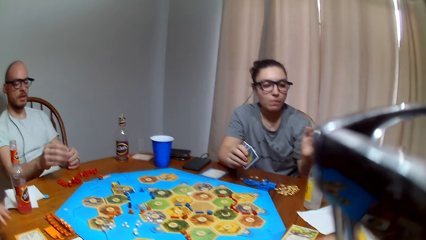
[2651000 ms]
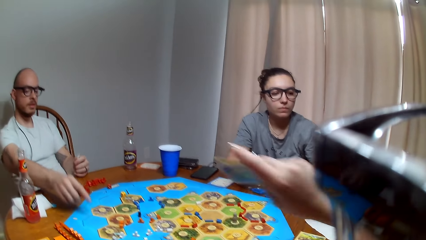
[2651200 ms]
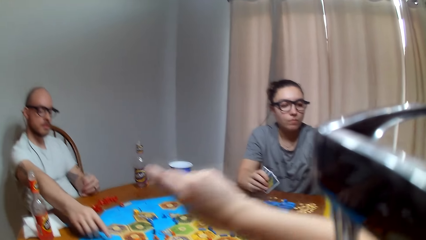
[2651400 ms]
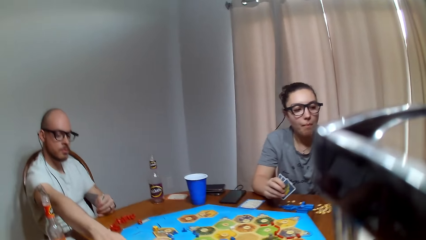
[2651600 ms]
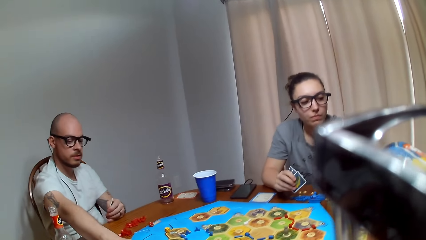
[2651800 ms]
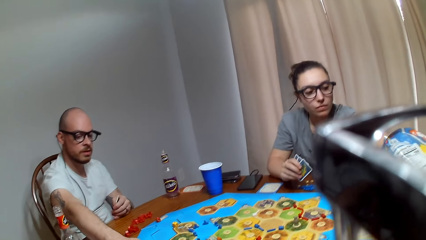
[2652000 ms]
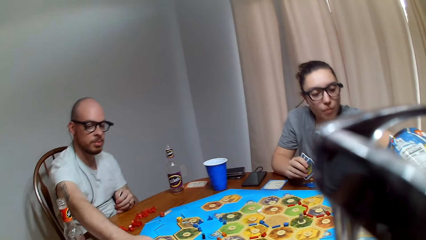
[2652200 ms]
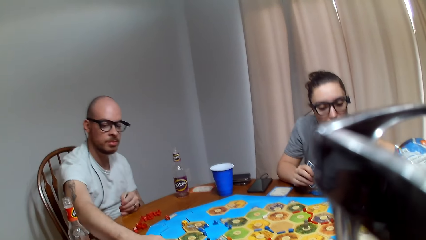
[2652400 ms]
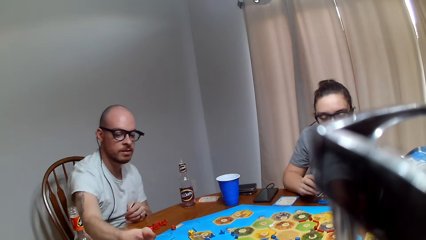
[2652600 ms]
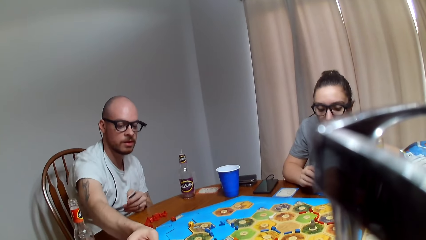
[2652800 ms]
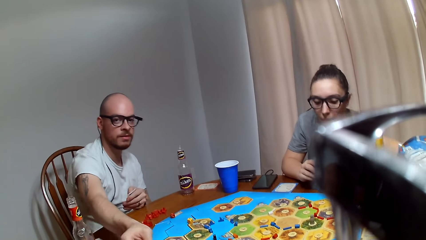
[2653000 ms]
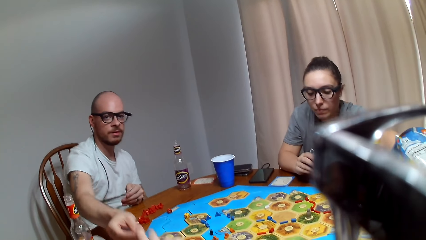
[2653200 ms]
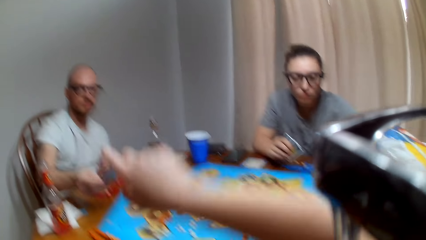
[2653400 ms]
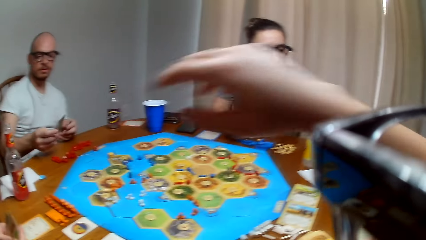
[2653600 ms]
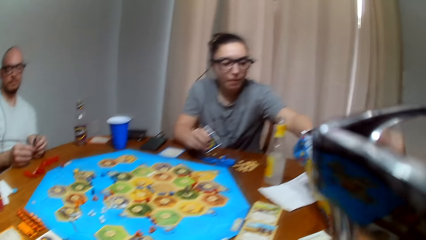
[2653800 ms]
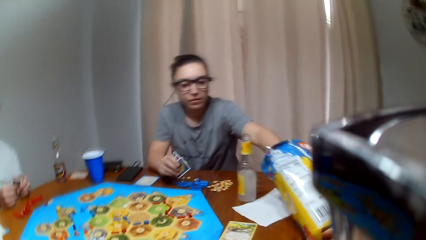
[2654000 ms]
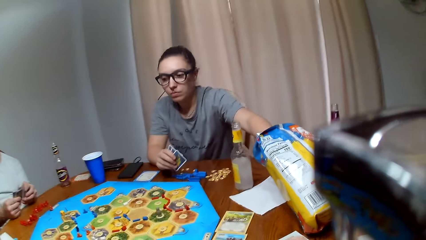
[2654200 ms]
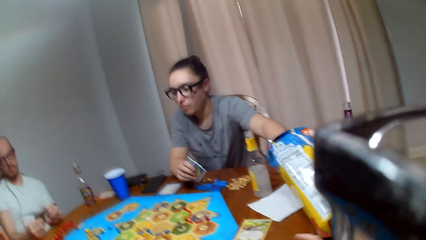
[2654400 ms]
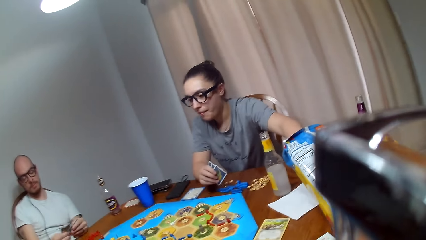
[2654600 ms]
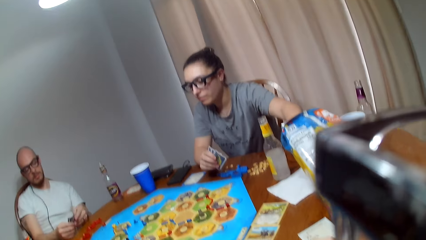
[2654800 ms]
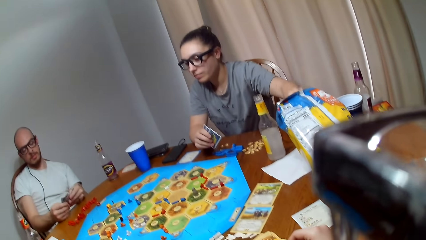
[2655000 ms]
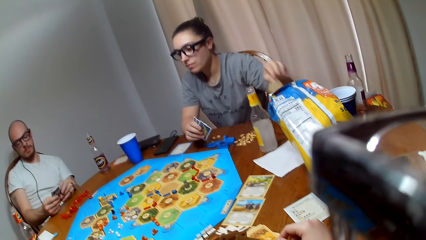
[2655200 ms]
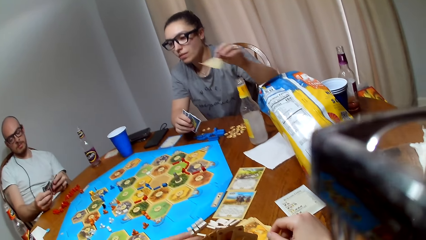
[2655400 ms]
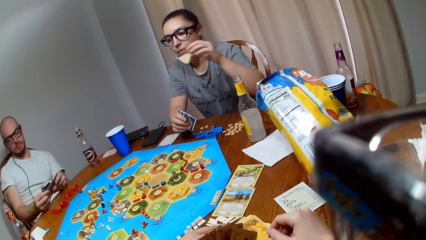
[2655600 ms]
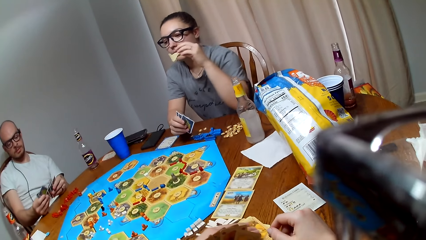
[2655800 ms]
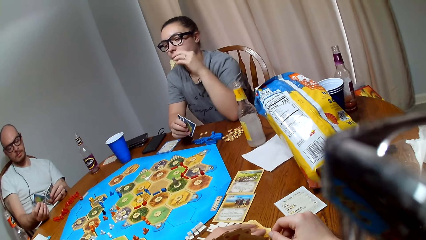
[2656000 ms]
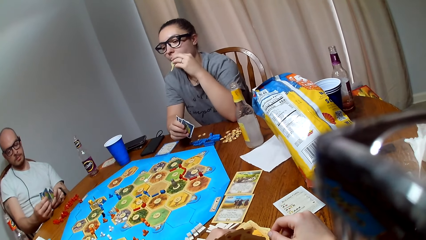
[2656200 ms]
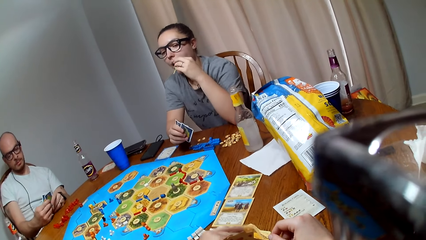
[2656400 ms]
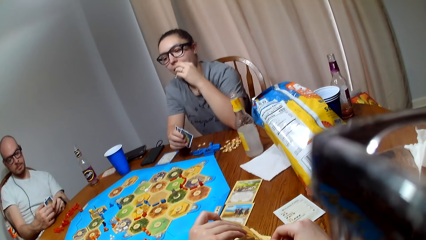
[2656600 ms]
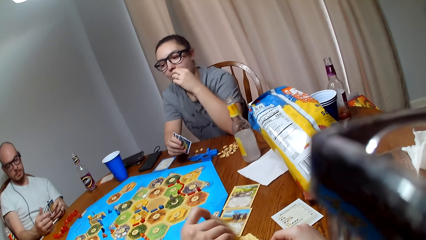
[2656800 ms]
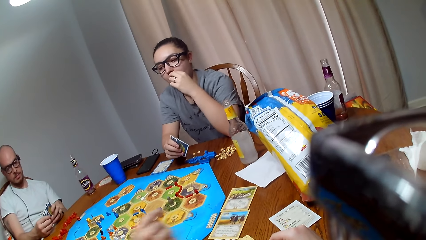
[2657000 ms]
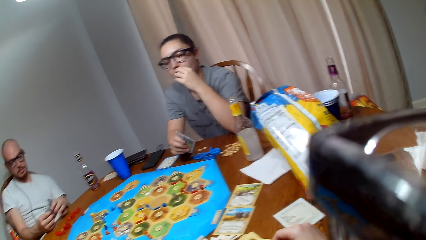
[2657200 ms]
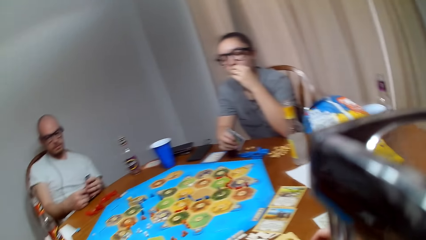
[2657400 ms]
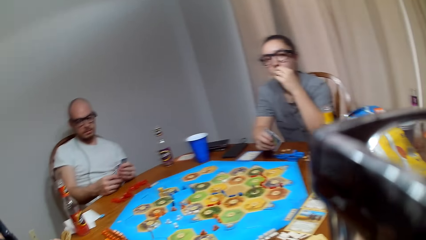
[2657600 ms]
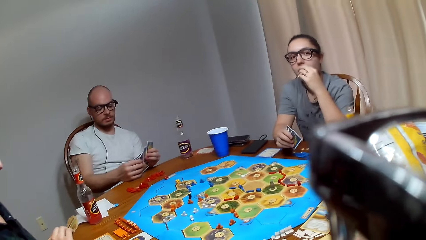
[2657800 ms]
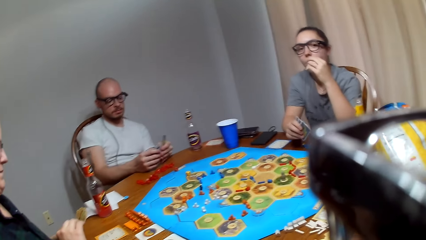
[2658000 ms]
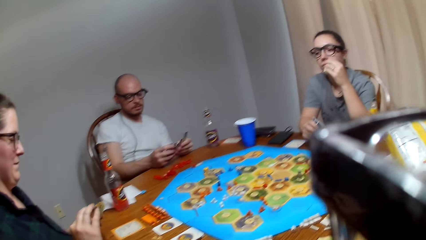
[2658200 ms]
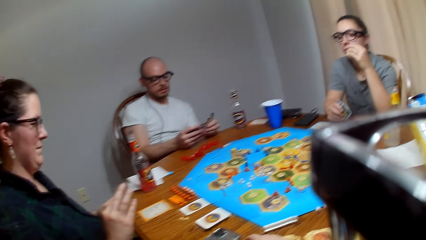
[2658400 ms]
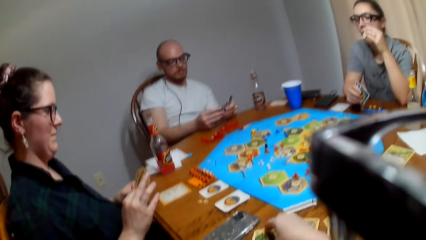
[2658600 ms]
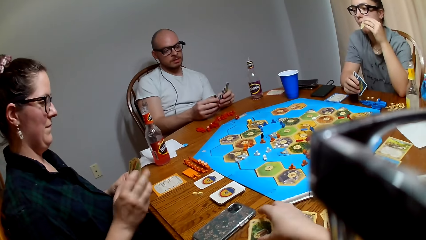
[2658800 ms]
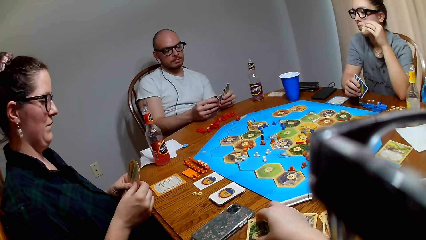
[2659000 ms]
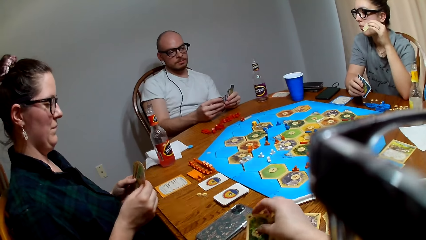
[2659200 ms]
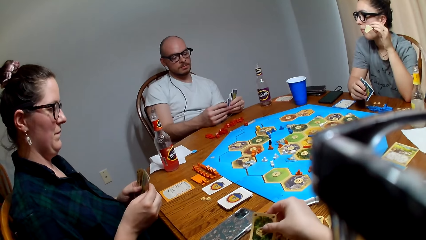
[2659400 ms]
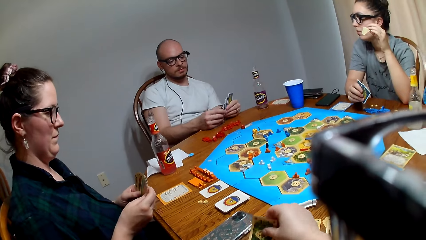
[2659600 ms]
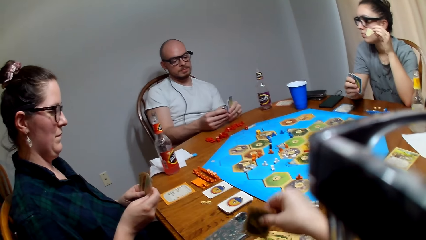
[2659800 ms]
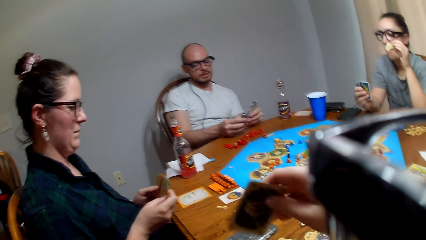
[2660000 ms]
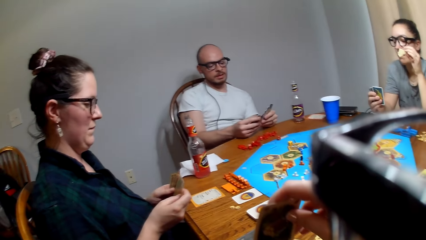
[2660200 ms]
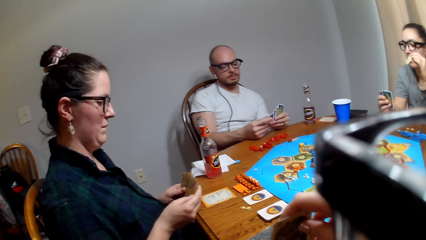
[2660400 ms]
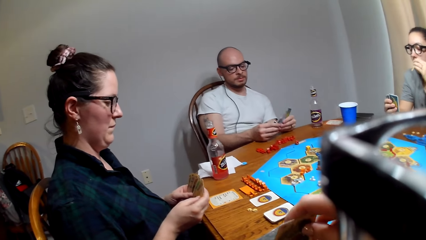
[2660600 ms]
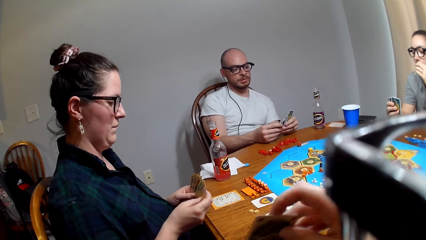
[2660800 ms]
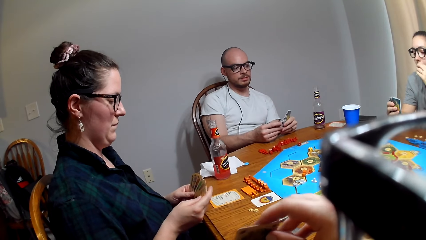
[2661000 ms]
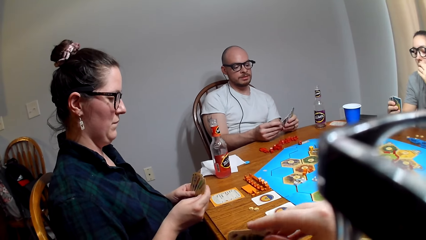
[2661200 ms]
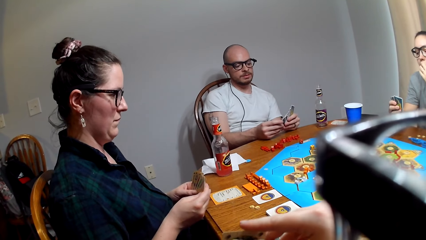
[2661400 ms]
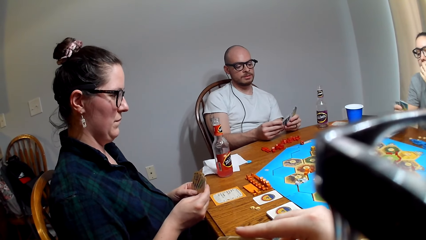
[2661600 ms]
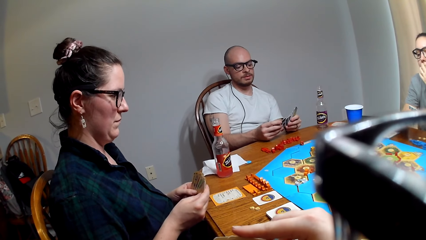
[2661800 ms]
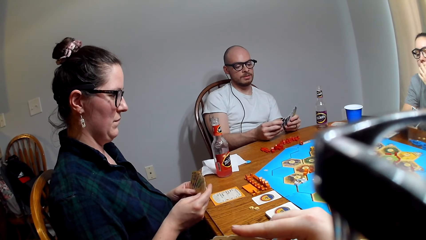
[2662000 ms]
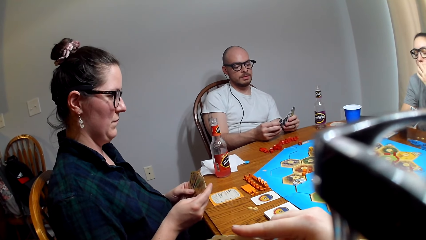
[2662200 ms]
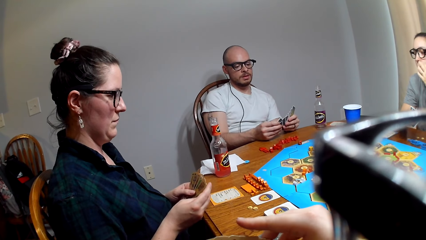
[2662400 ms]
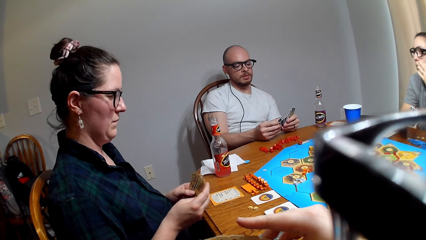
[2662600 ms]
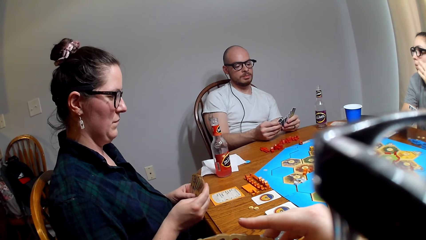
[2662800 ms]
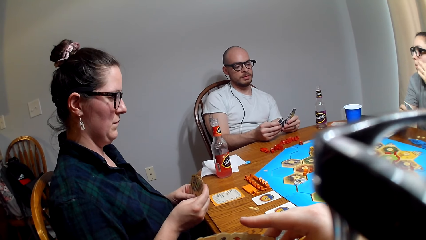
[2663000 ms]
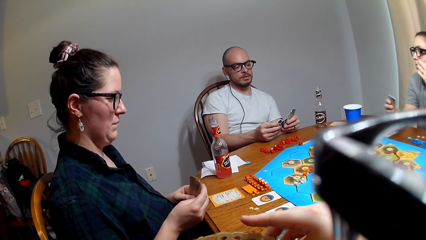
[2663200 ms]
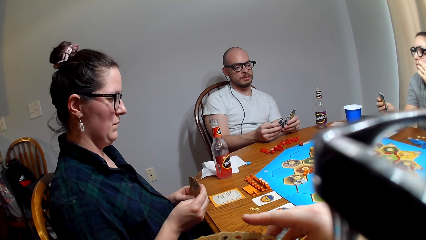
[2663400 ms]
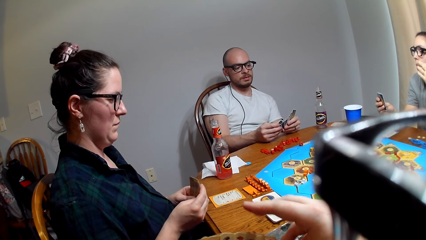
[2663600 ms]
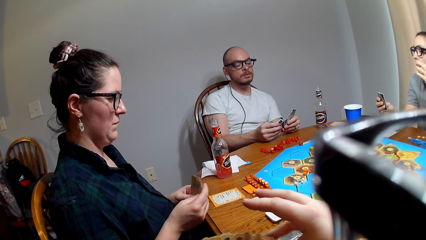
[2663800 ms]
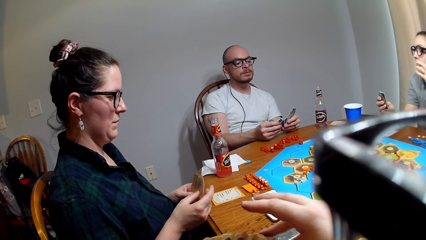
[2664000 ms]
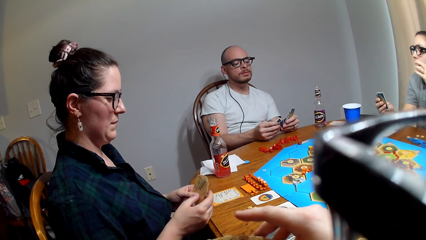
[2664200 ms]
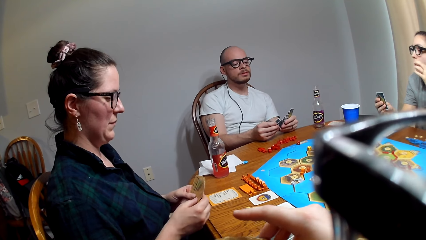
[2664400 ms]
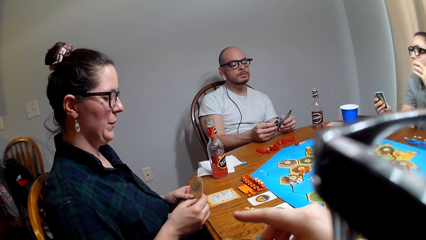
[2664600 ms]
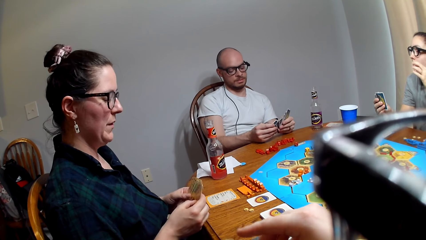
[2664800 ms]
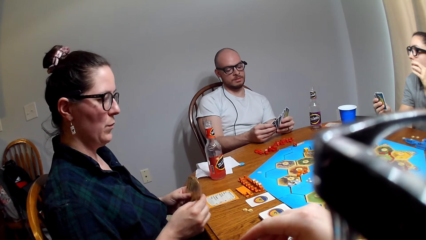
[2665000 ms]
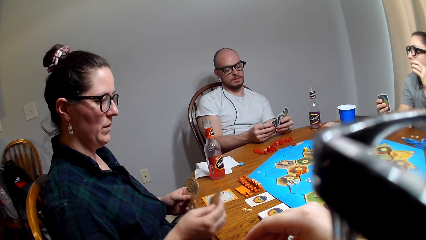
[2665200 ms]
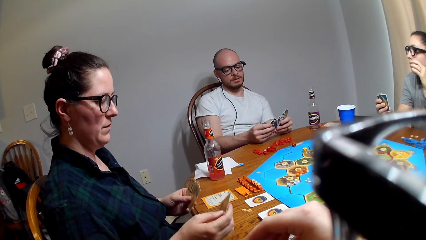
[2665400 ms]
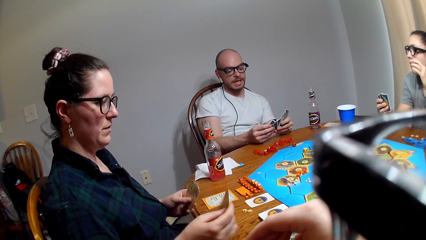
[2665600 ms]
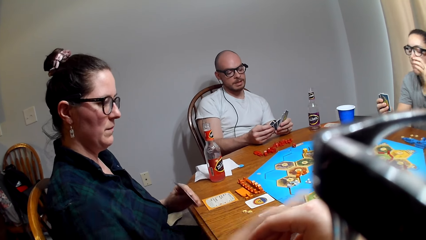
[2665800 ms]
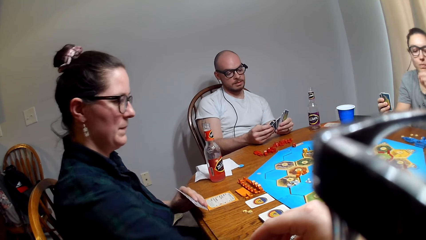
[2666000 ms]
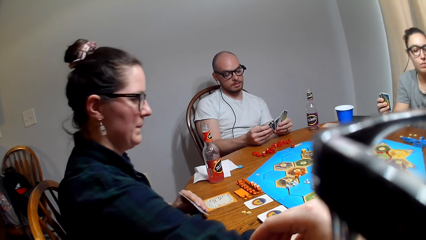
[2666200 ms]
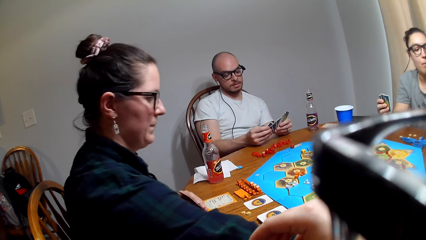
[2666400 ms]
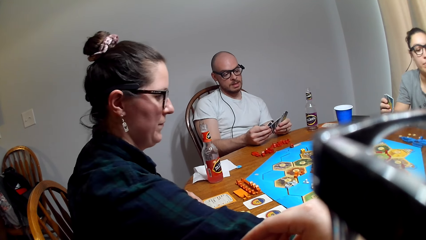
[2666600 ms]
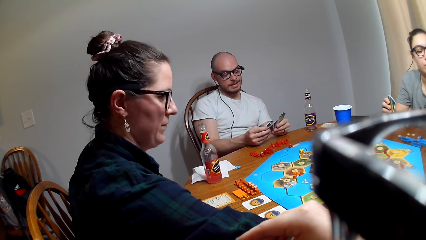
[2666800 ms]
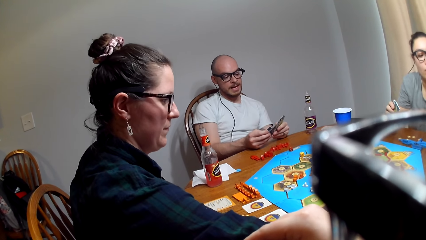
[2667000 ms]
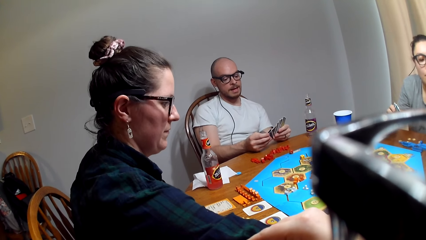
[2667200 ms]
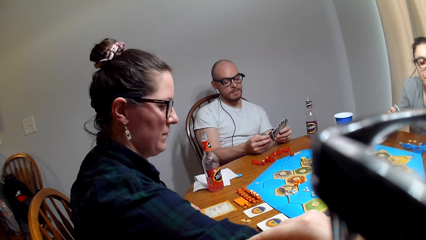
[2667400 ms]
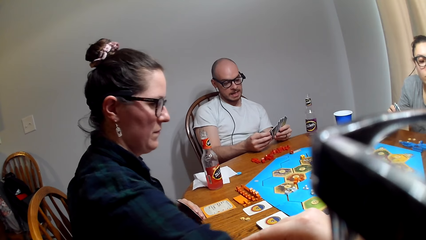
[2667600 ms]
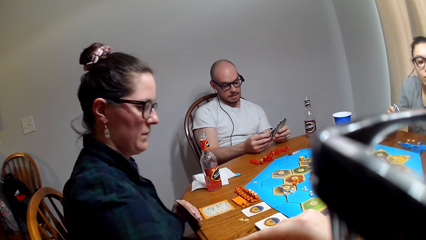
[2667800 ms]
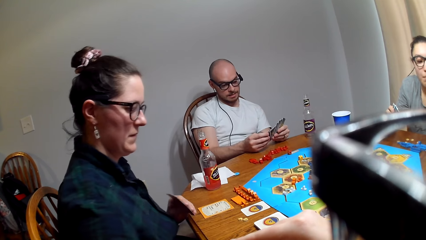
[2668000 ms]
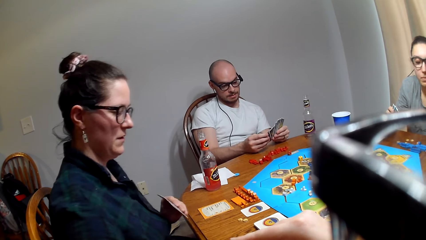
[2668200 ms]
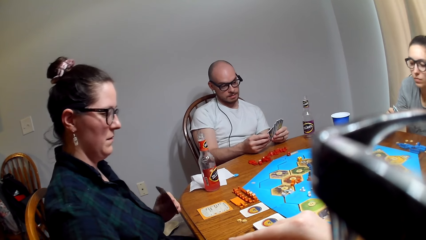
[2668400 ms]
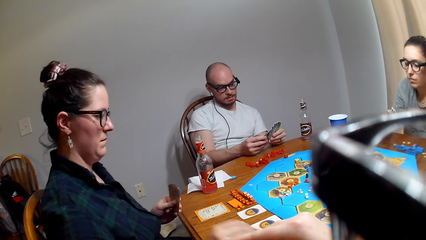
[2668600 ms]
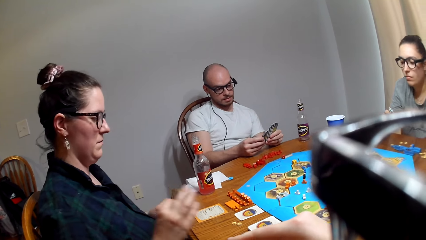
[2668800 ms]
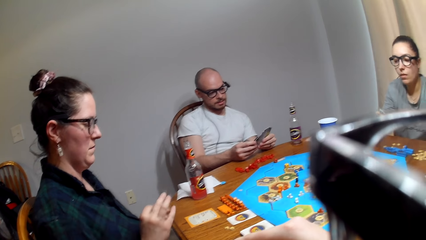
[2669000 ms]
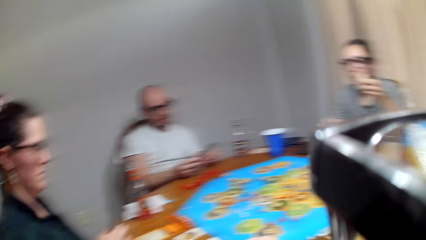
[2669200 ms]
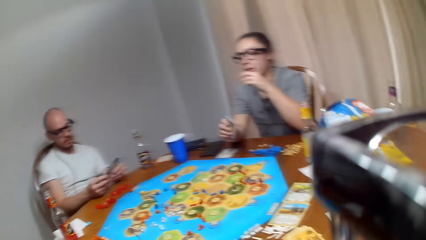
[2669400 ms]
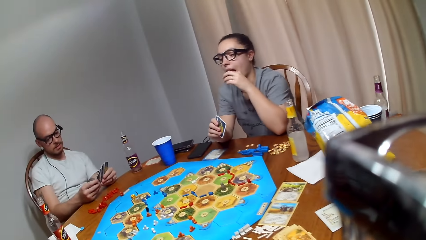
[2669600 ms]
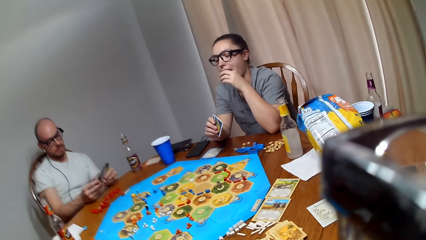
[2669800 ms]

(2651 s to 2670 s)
A lady picks a snack from the paper bag. The camera wearer gives a card to a man. The man shuffles the cards. The lady eats the snack. The camera wearer picks a card from the table. They hold the card on the left hand. Another lady places a card on the table.
